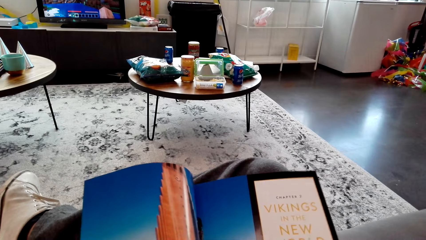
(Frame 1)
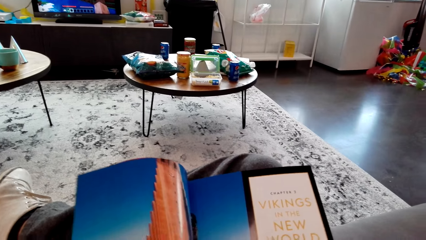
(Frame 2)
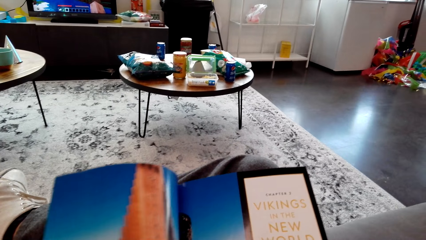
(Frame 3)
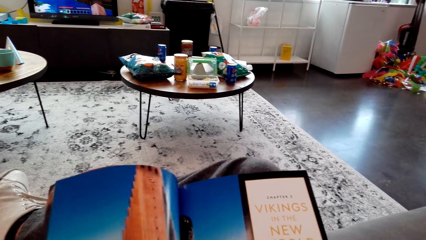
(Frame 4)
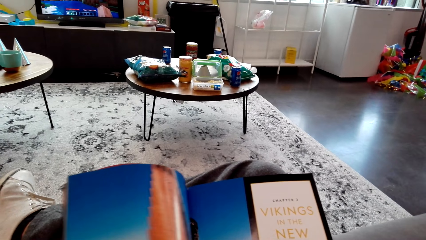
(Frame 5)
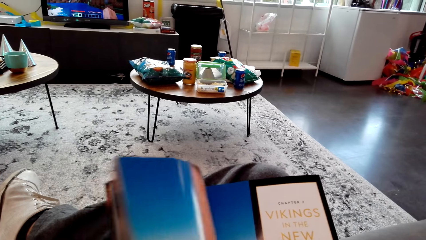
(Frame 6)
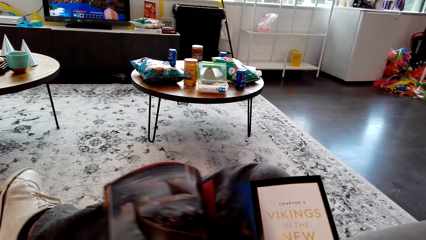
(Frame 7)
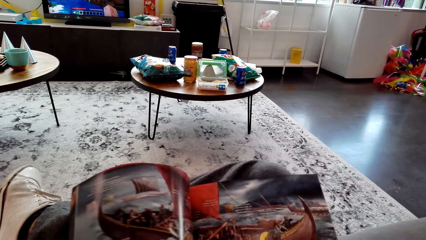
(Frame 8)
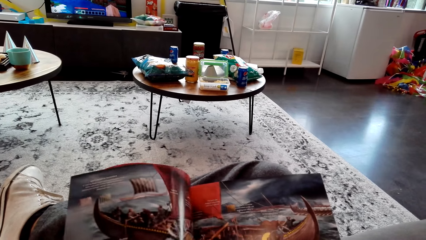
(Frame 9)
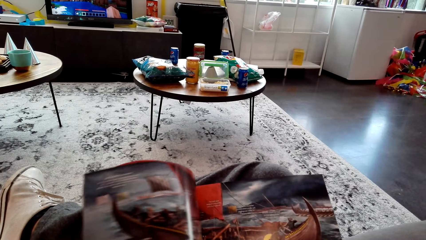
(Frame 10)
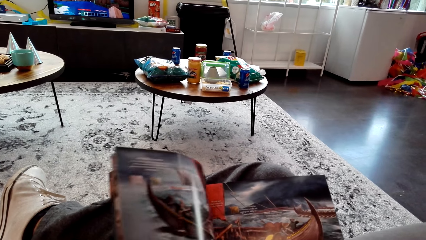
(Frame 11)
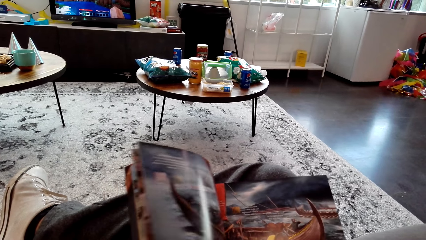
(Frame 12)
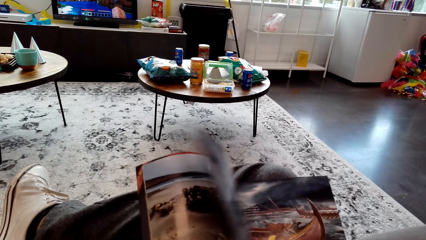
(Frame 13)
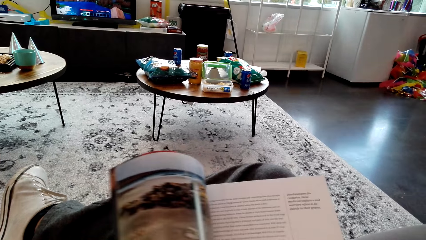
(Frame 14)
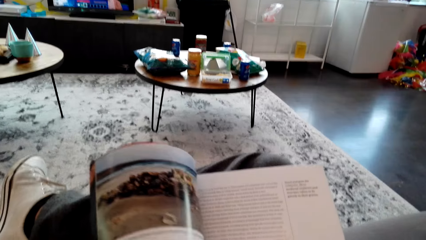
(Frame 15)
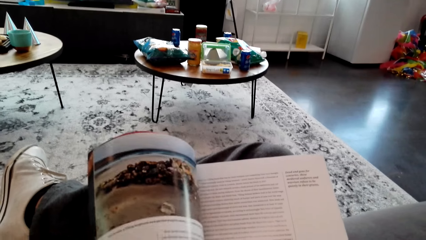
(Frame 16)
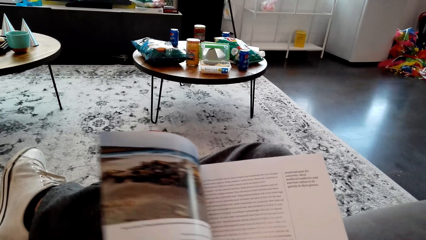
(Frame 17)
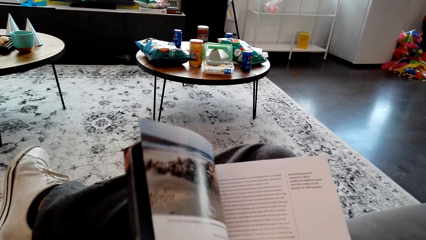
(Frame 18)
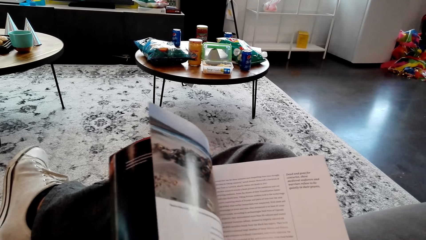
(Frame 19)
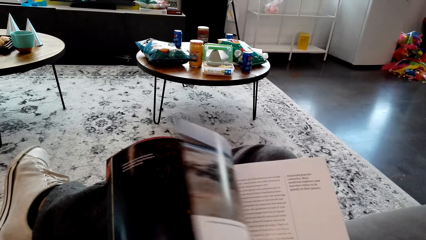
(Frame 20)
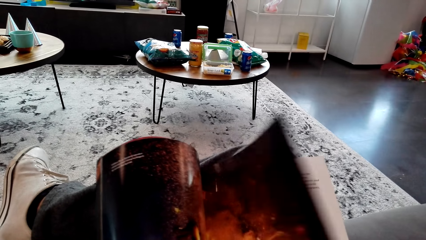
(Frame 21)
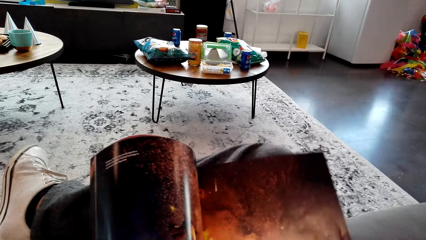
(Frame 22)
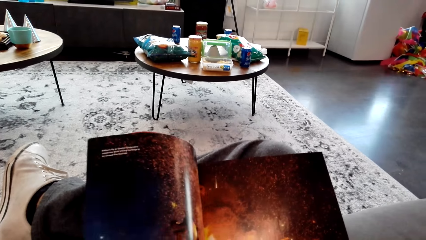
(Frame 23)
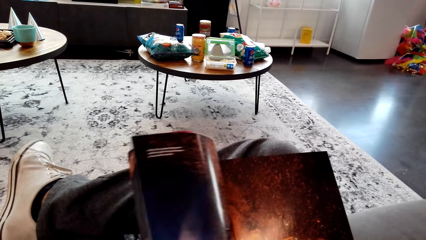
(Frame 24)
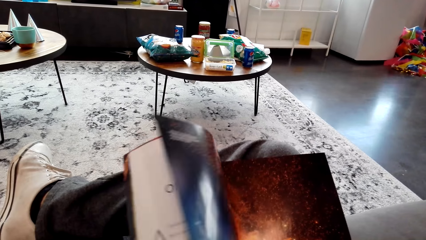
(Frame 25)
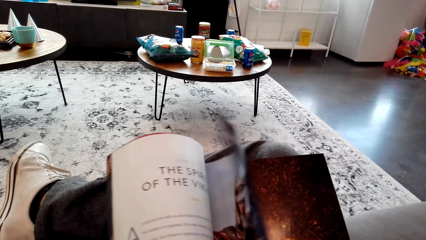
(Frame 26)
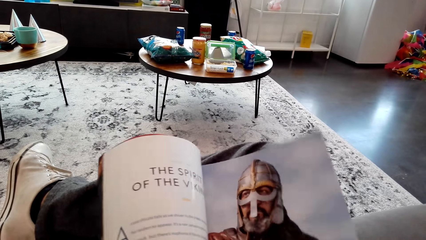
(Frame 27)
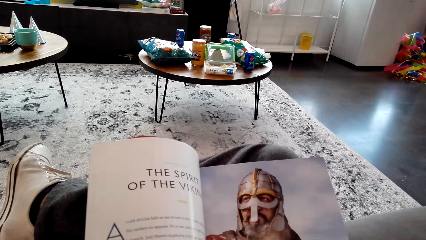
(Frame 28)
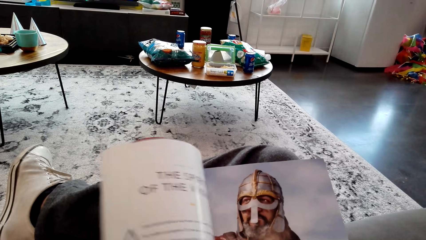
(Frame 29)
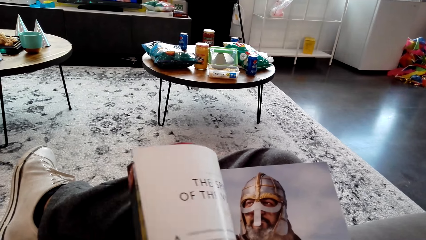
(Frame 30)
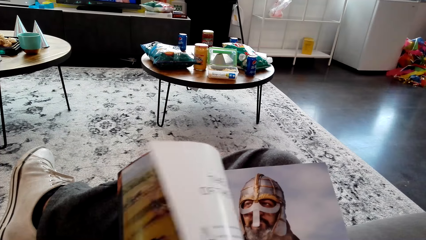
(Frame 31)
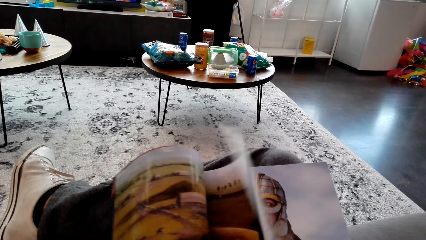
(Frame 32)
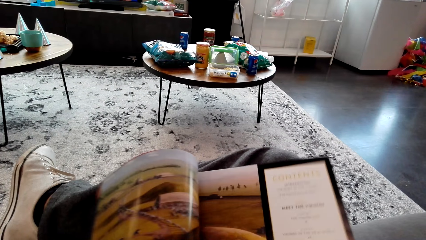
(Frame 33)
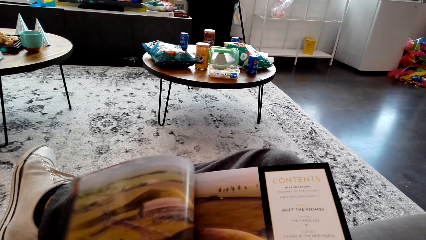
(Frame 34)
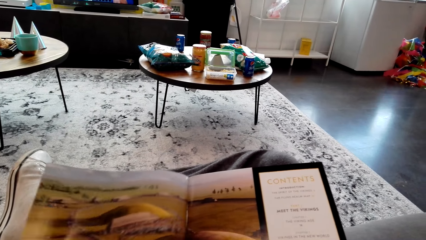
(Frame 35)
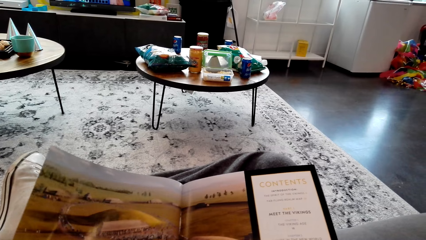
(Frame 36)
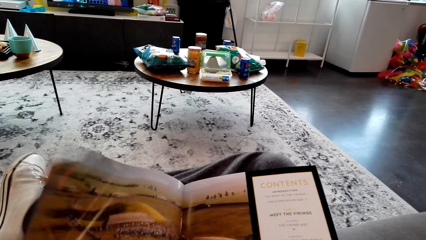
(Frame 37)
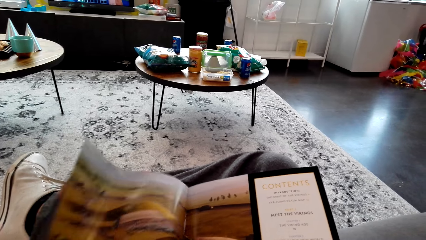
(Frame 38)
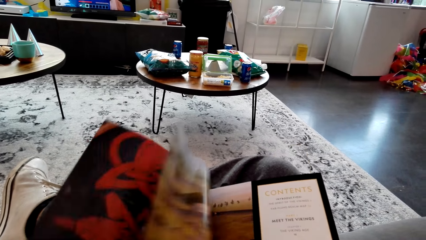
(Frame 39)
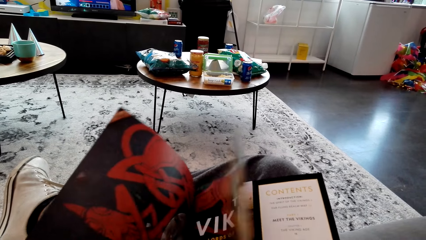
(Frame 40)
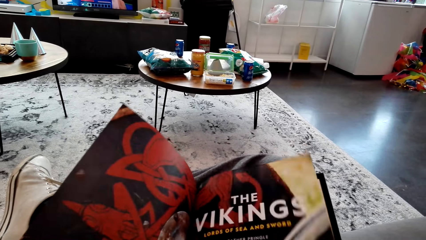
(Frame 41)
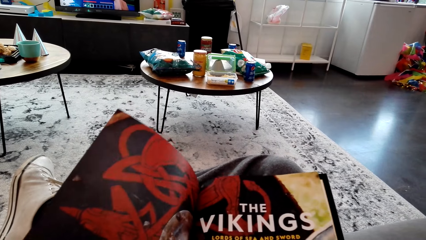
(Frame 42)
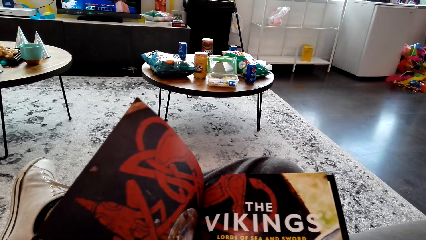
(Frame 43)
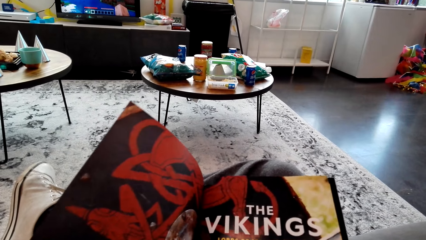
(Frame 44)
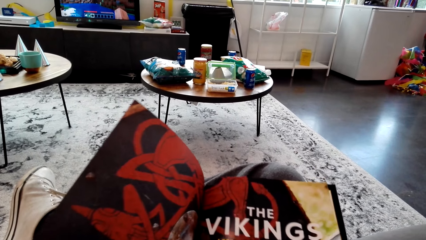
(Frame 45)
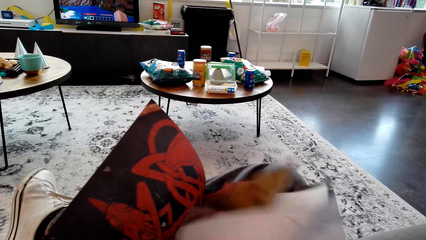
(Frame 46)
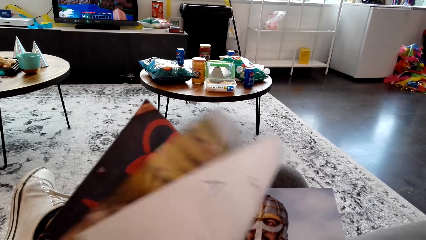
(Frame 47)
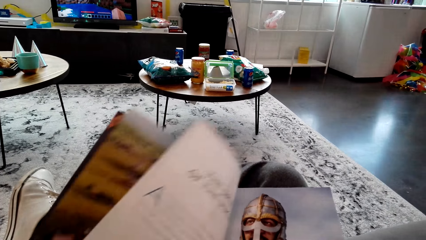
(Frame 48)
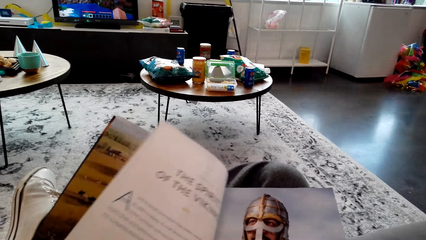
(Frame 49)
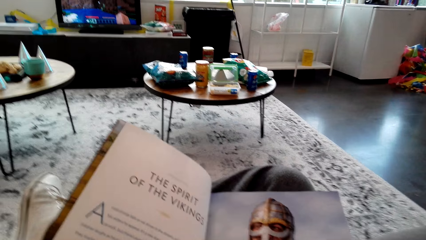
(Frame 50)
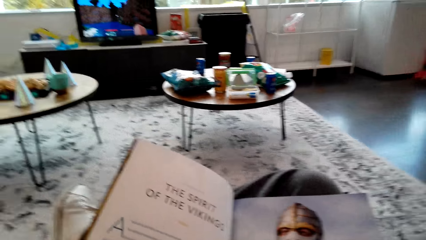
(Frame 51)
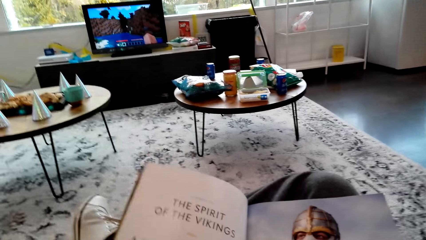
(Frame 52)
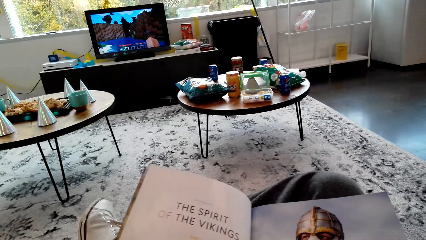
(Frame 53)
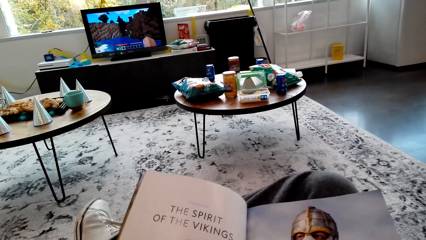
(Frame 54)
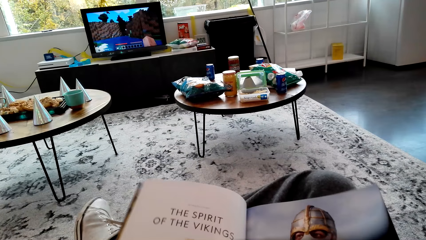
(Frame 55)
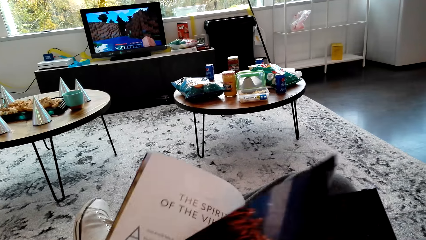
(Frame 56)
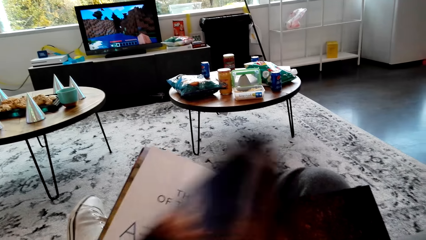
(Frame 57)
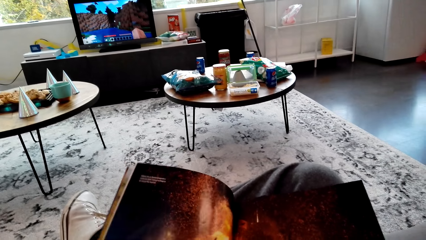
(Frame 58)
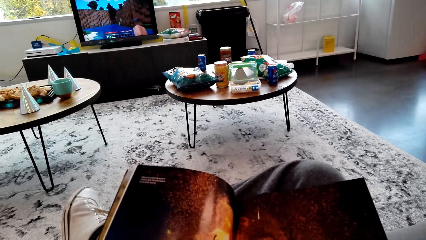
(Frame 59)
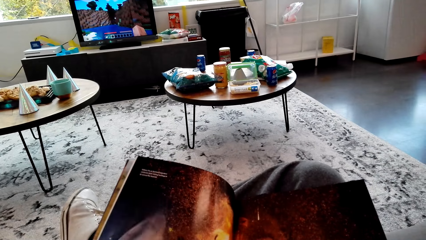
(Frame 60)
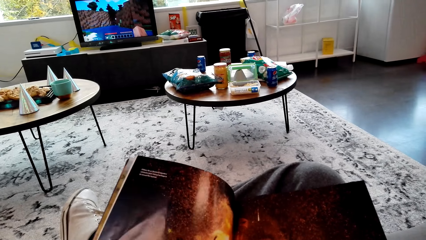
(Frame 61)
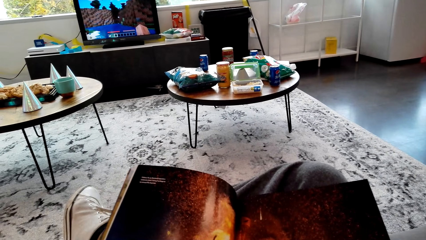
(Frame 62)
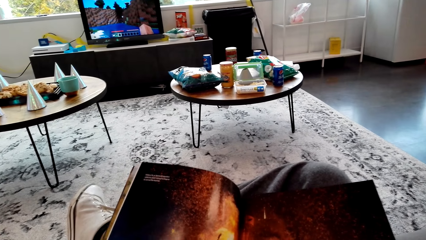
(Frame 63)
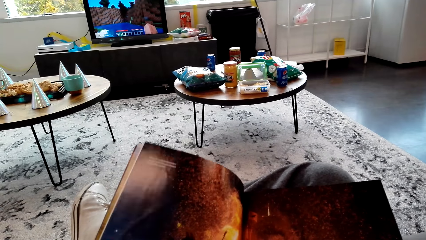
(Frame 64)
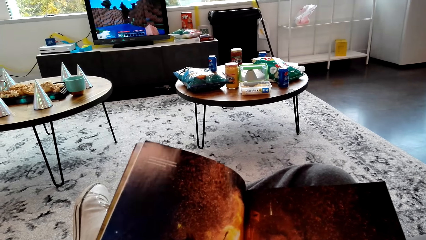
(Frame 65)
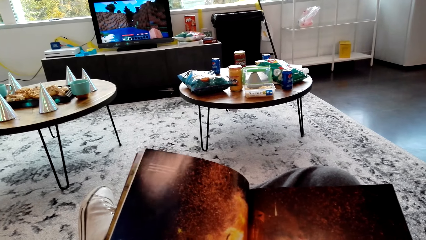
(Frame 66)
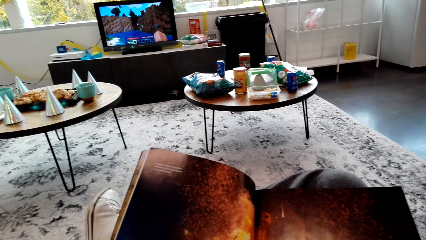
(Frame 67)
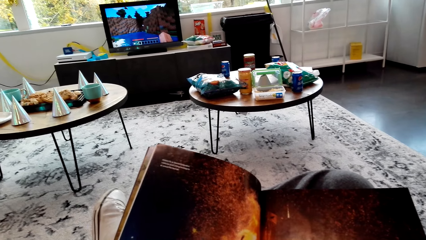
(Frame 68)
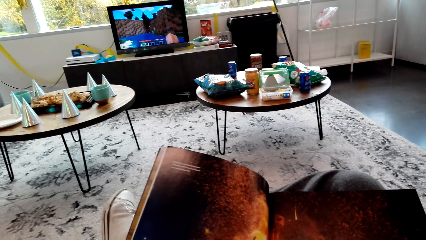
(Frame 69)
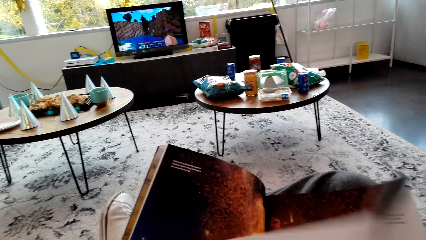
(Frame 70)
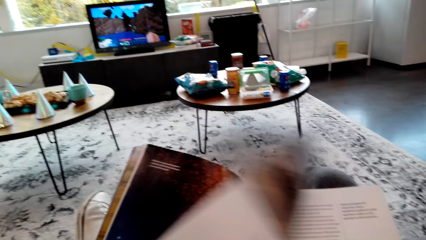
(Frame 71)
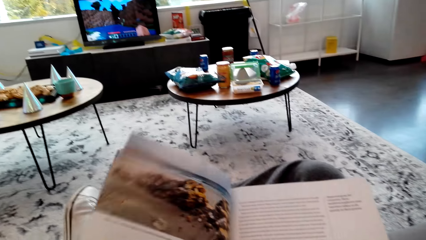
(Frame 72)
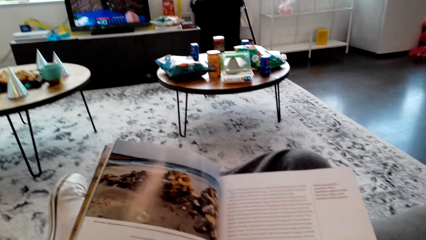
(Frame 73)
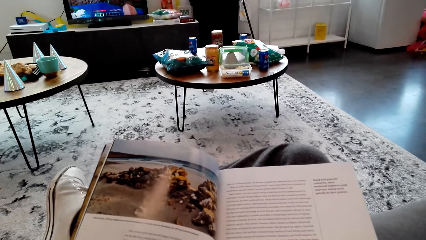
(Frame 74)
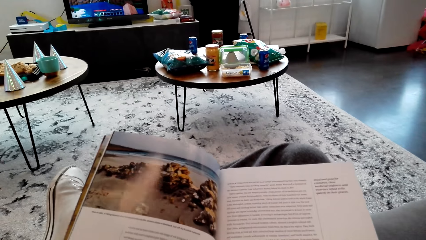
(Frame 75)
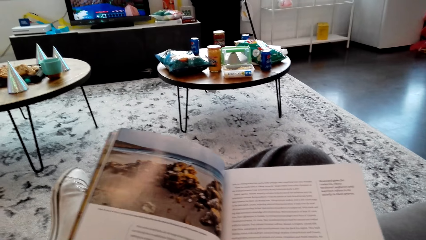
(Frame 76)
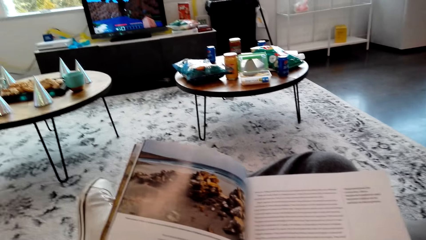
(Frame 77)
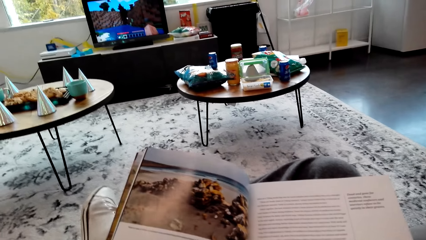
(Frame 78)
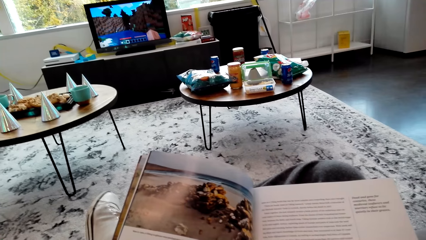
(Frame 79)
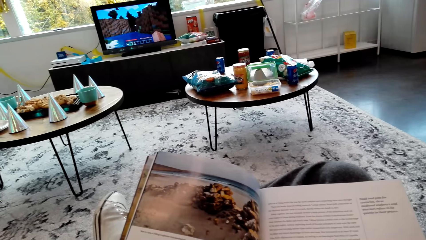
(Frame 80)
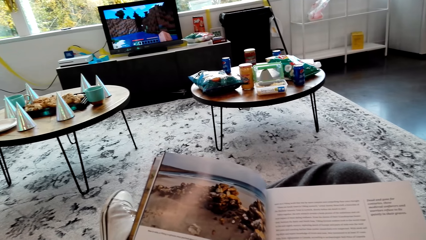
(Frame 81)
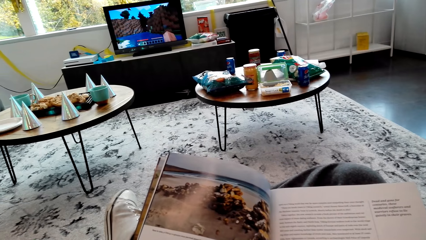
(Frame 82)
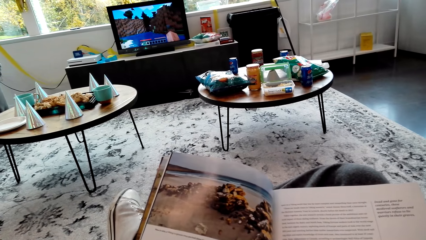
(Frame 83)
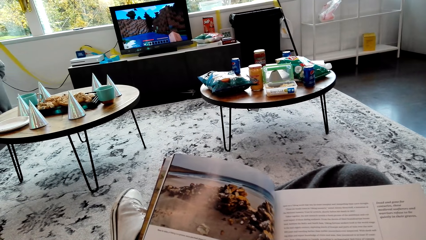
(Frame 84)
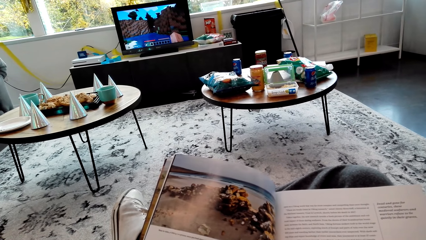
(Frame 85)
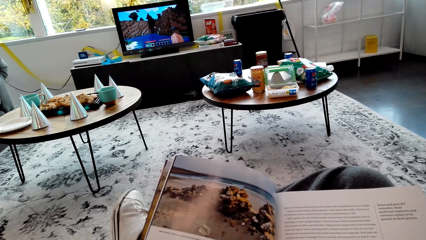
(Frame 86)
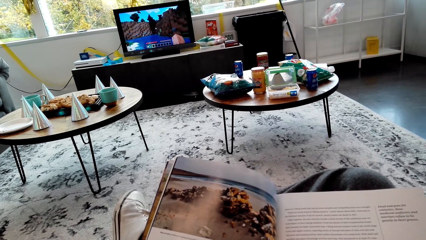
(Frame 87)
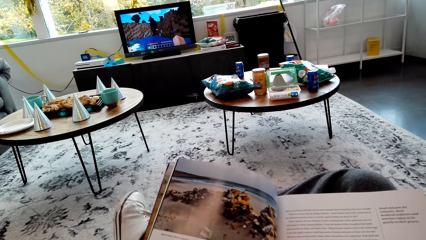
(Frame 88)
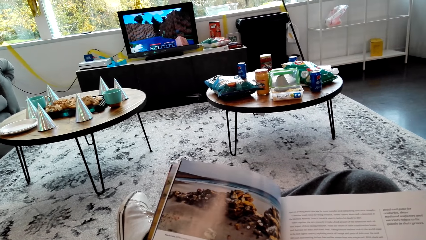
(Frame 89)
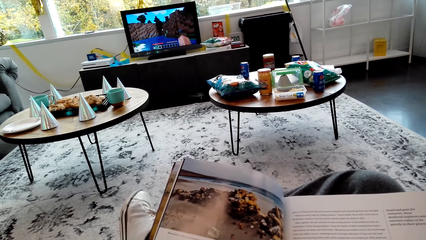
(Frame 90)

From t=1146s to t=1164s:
The camera wearer reads a book. They open pages of the book. They read the book.
